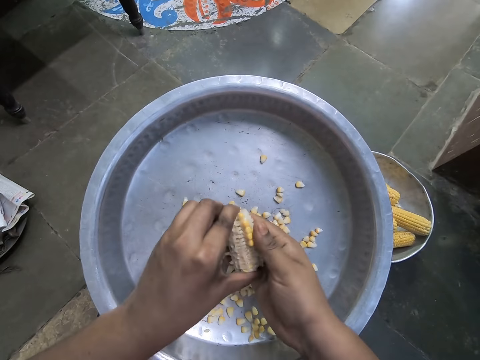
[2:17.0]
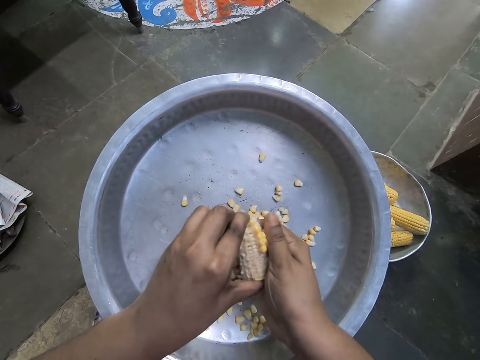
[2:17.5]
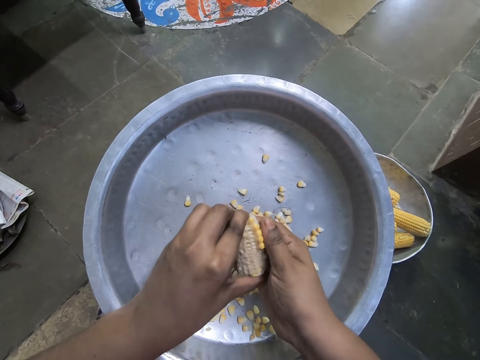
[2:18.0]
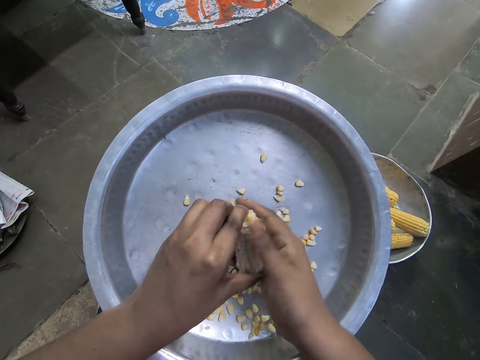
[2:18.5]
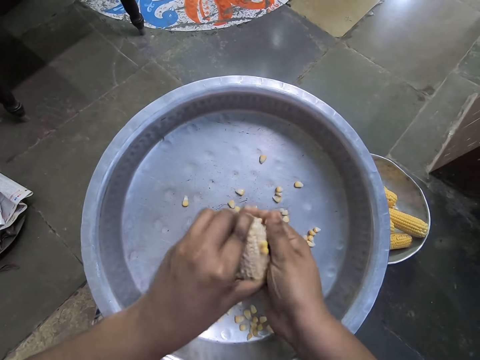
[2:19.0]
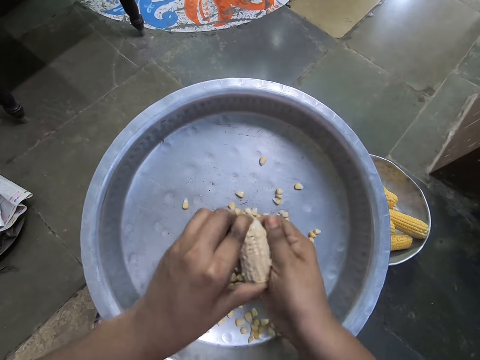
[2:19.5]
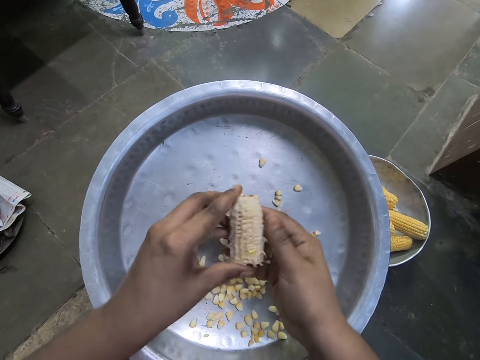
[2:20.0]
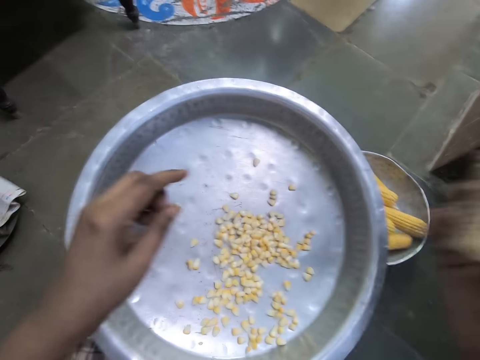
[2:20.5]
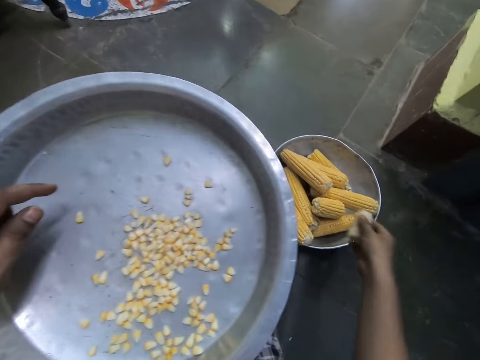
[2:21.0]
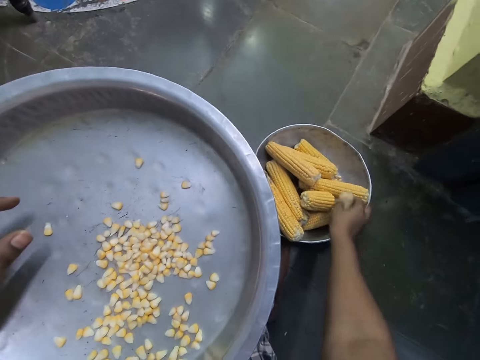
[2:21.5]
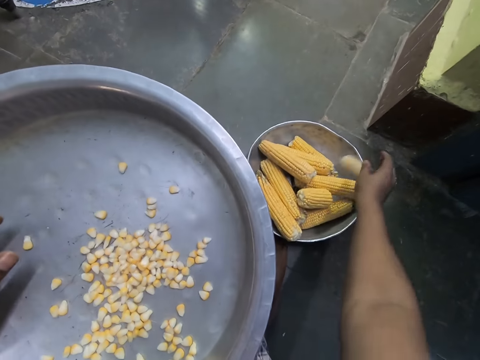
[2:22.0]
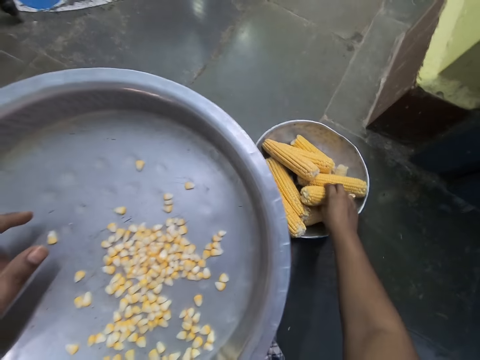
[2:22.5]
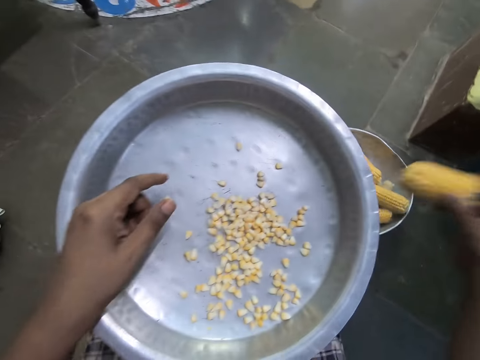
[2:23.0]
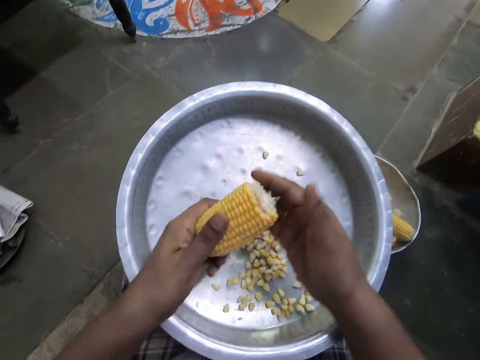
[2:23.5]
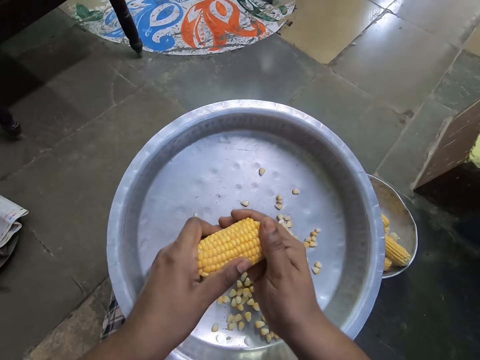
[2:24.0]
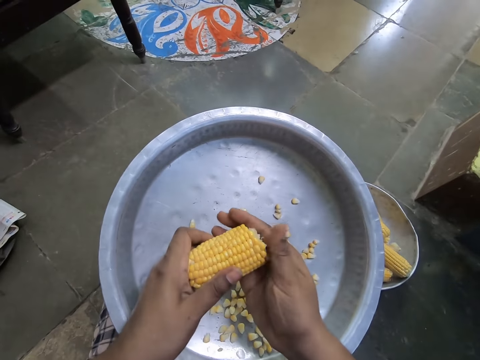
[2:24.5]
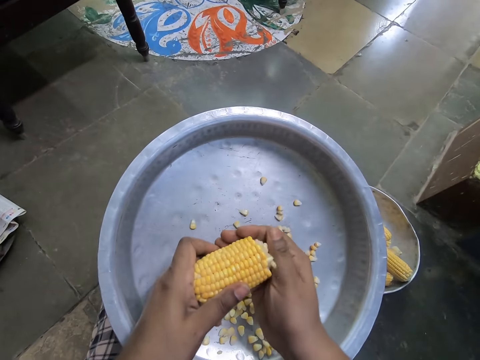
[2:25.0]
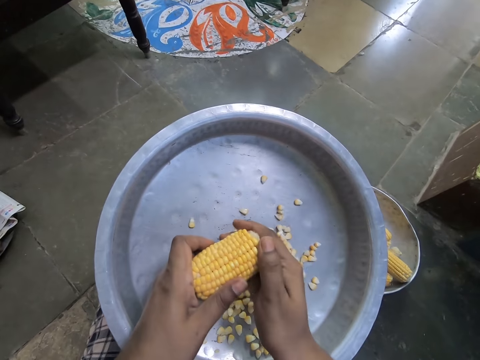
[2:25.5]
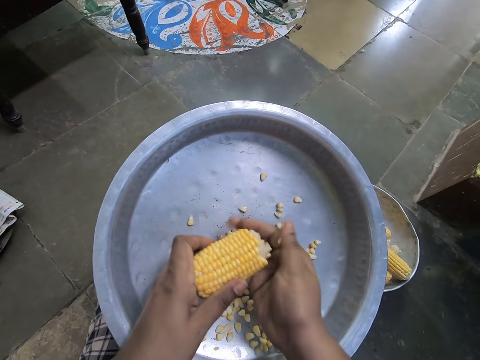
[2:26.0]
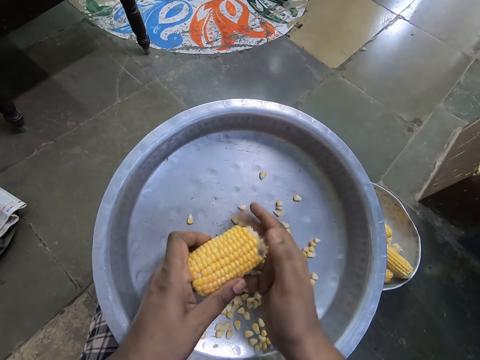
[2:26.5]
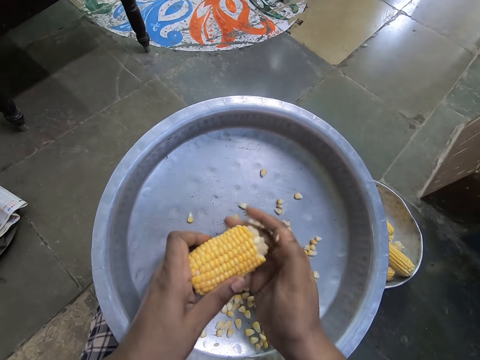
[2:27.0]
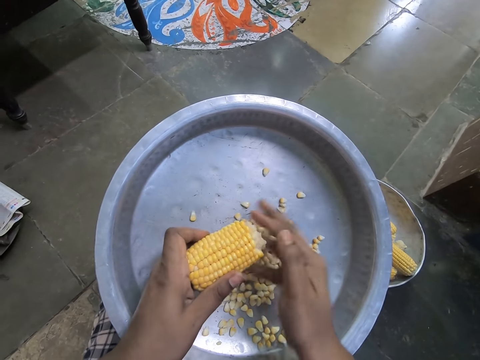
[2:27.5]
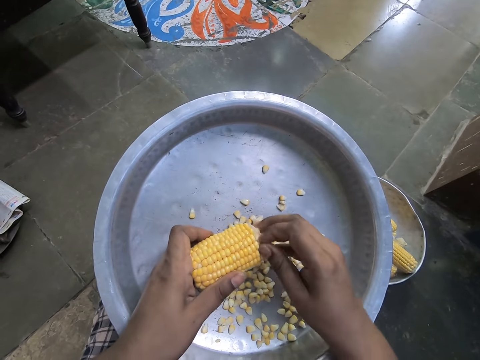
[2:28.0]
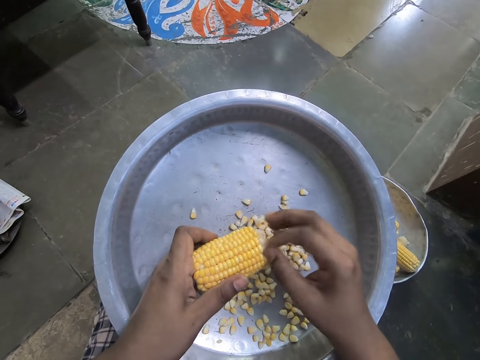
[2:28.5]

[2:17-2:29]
The camera wearer holds a maize cob. She drops the corn stem in a plate of corns on the ground with her right hand. She takes a corn stem from the plate of corns on the ground with her right hand. She peels corn from the corn stem in her left hand with her right hand into the plate or cooking pot.

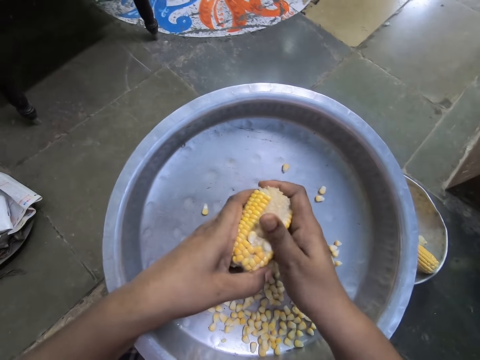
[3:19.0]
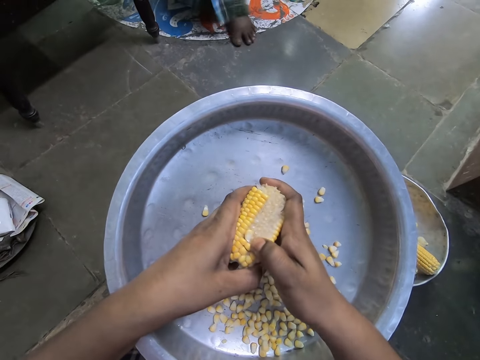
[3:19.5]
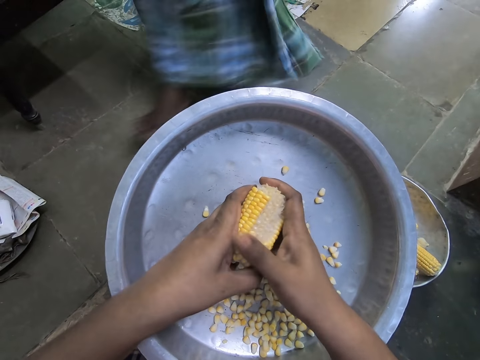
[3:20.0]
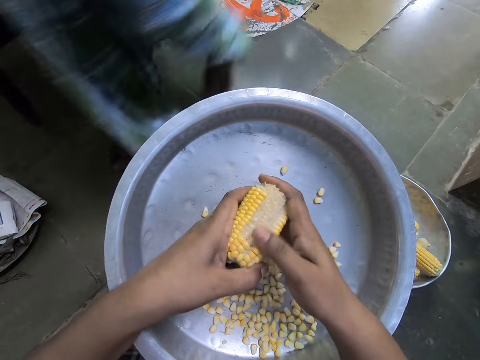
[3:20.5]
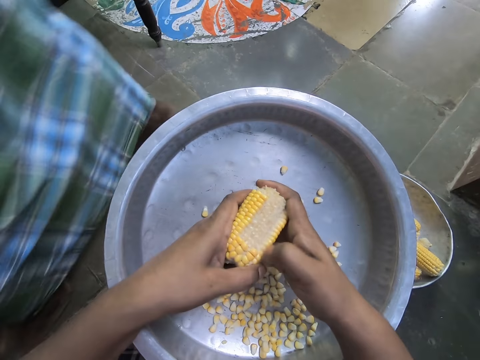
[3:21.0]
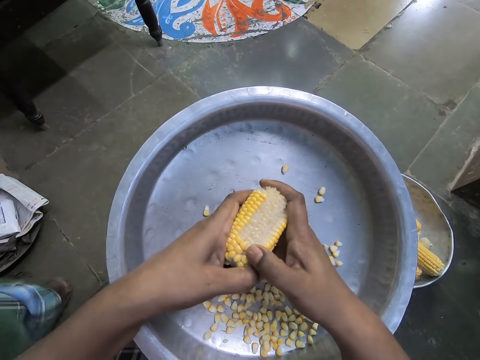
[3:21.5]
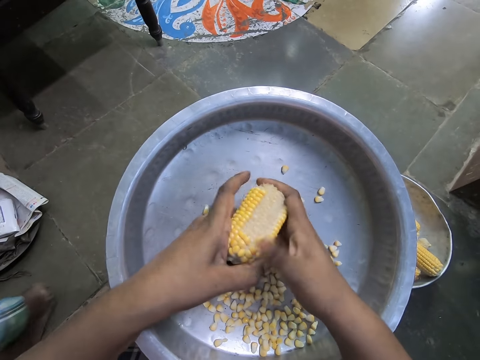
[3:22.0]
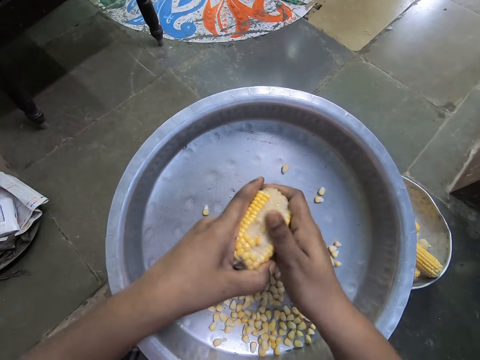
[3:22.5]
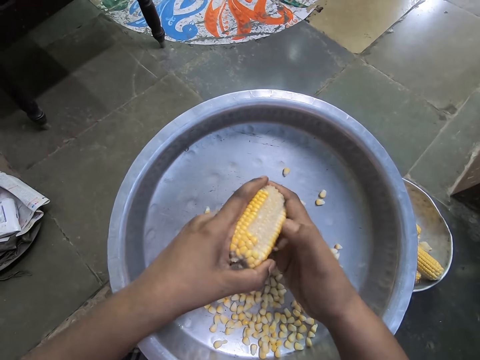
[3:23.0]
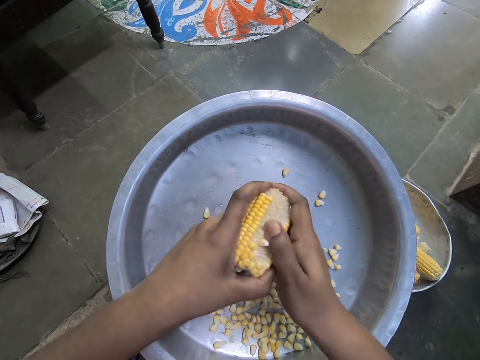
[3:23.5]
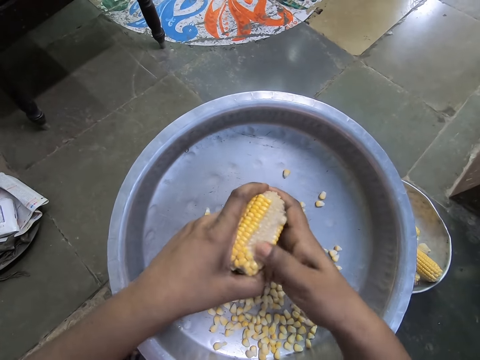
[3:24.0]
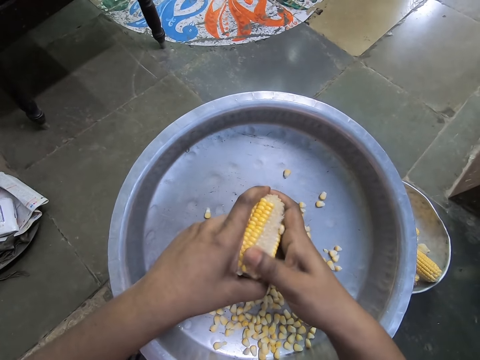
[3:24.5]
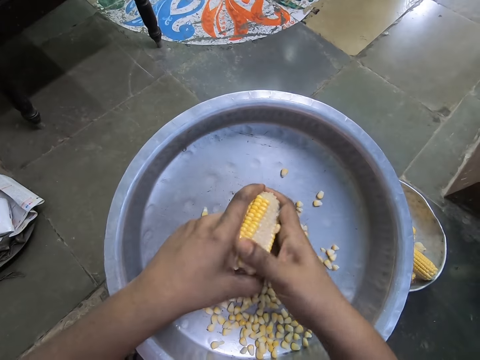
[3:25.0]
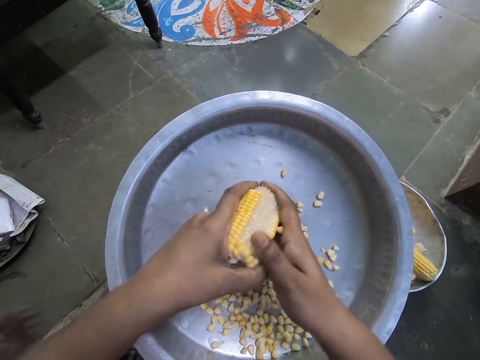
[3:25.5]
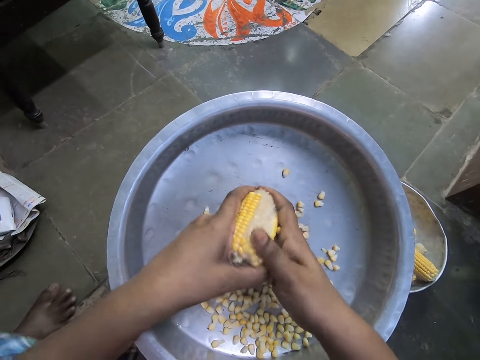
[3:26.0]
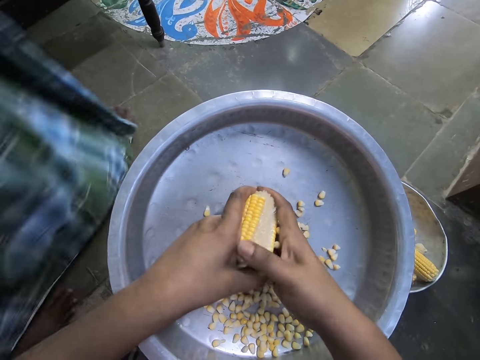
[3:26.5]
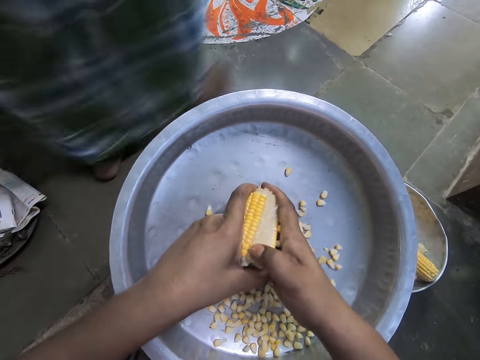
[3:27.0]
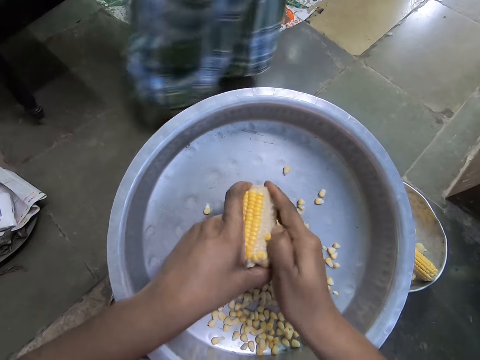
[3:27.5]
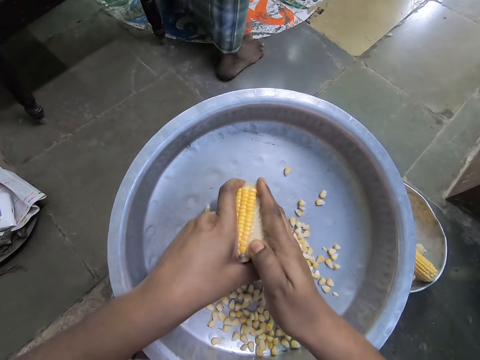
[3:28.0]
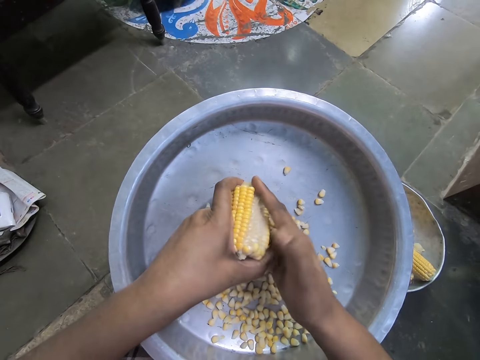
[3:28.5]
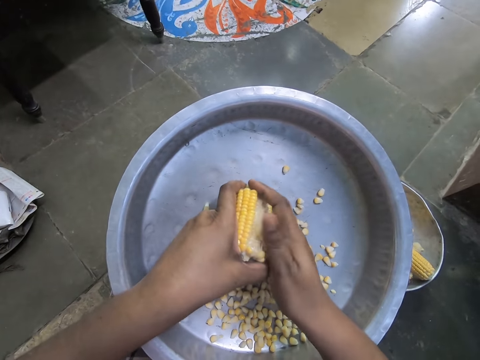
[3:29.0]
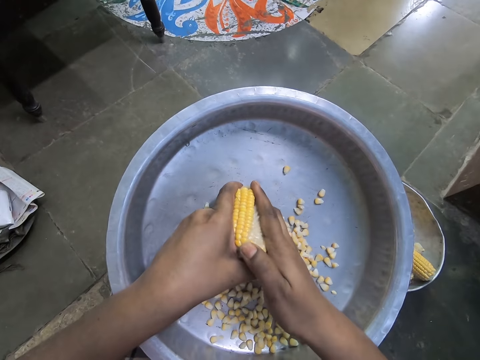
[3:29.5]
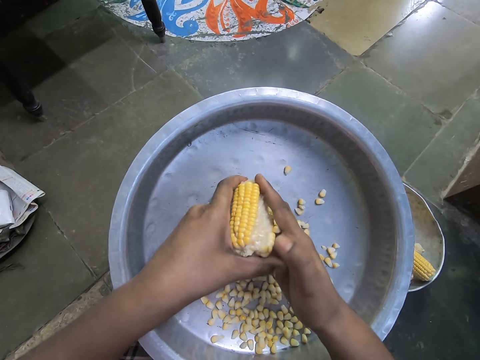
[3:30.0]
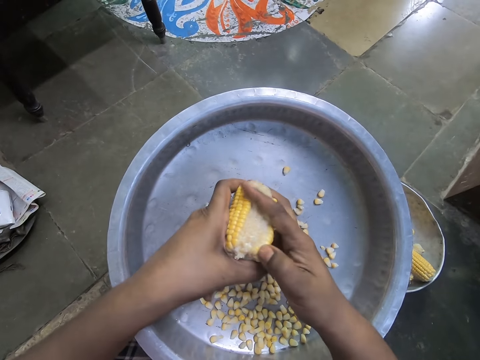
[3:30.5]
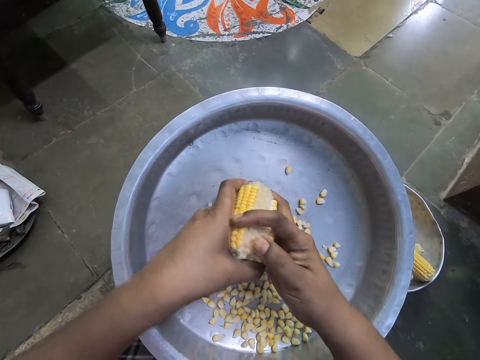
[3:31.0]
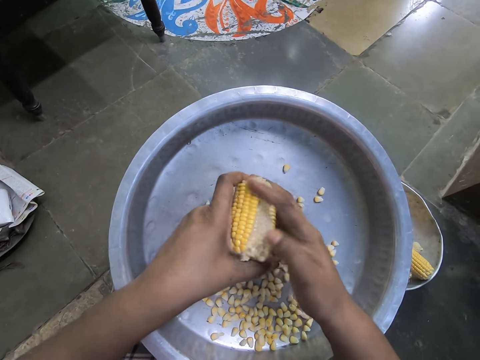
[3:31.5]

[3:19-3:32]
A woman walks past the camera wearer. The woman walks past the camera wearer again.

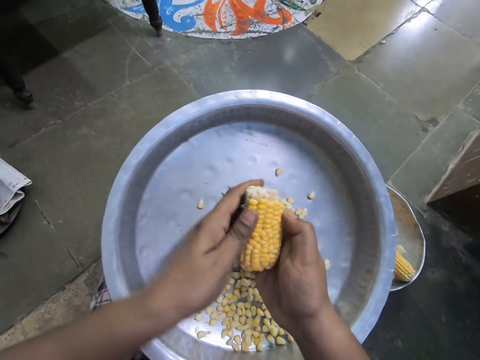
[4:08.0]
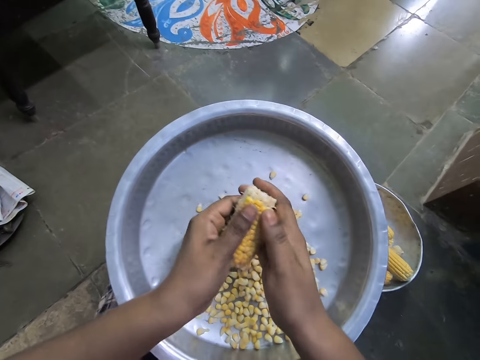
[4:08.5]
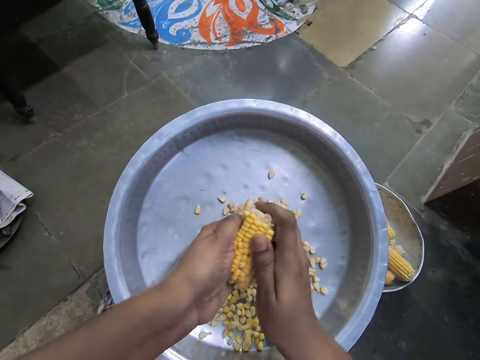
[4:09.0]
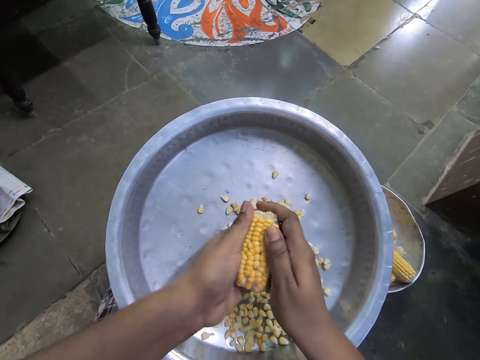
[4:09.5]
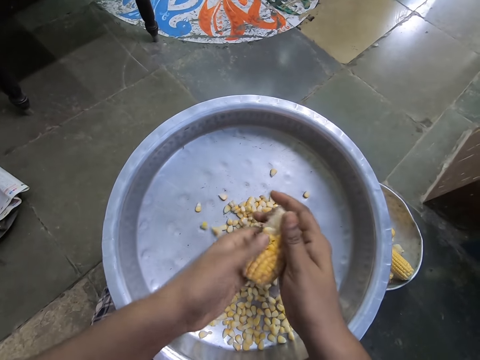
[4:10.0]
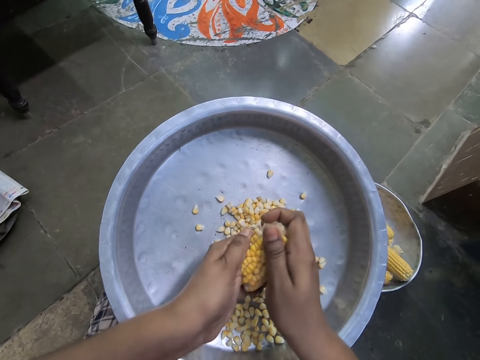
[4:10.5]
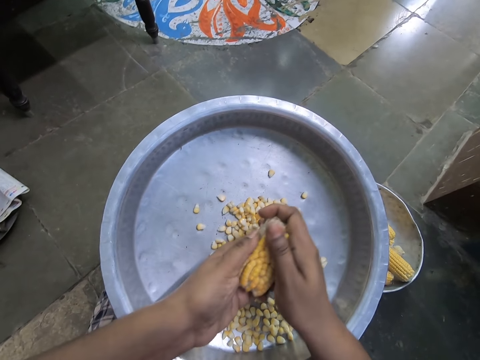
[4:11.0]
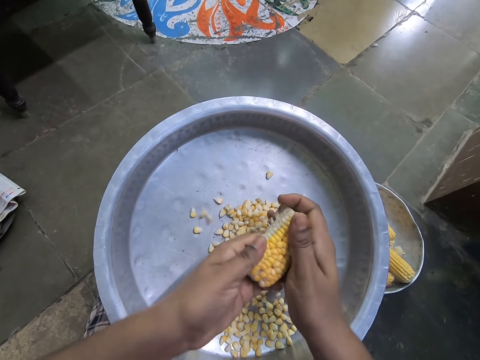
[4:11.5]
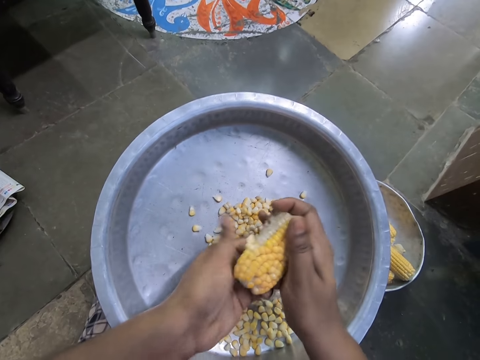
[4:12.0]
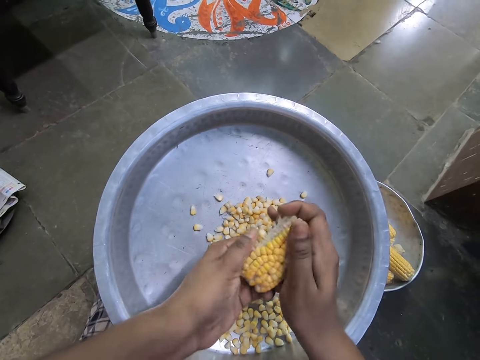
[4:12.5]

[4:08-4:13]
The camera wearer peels corn from the corn stem in her right hand with her left hand into the plate.
